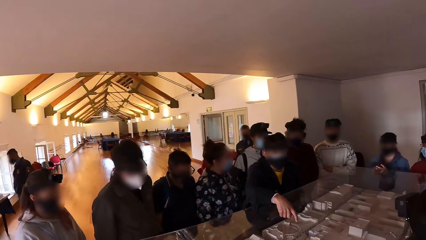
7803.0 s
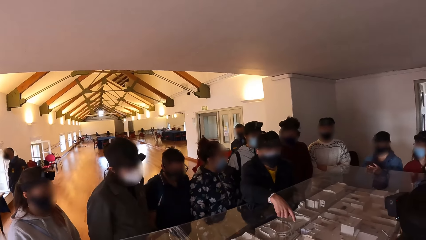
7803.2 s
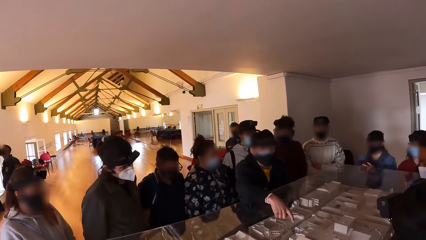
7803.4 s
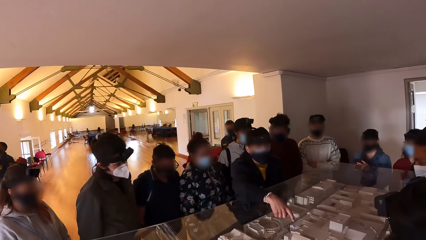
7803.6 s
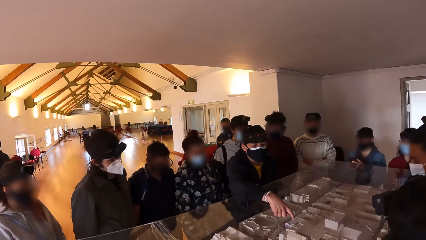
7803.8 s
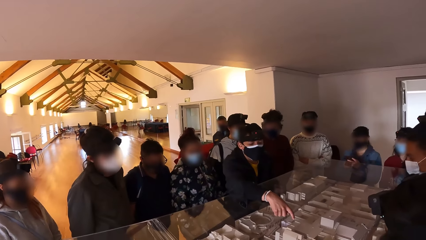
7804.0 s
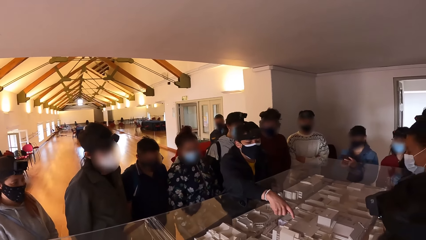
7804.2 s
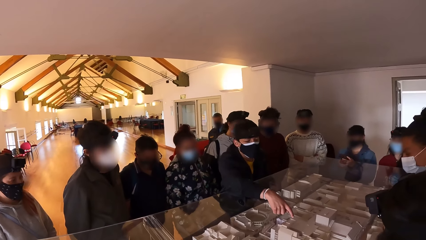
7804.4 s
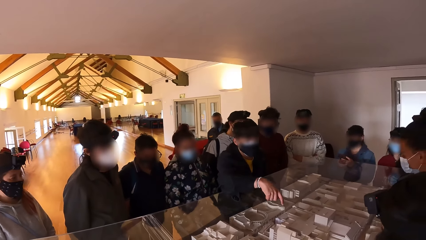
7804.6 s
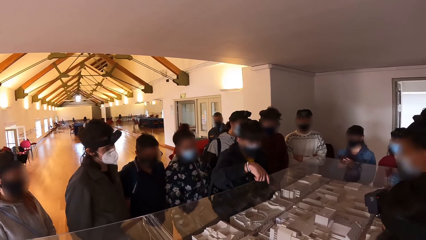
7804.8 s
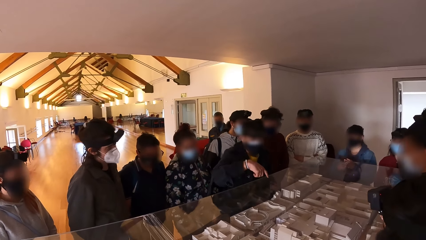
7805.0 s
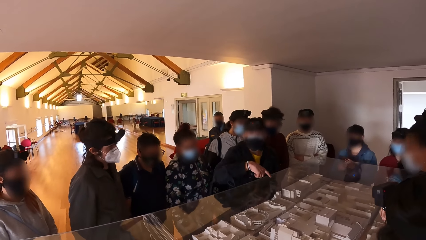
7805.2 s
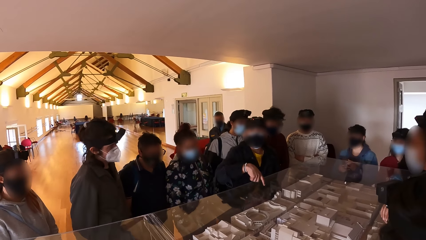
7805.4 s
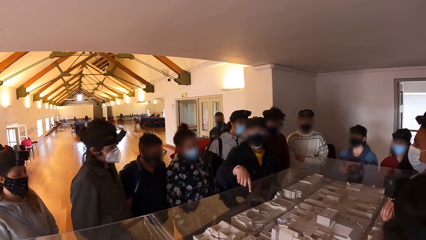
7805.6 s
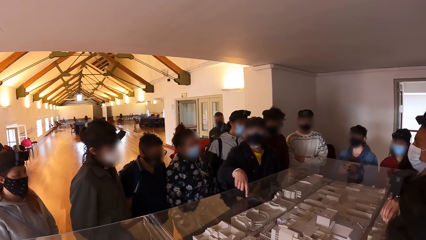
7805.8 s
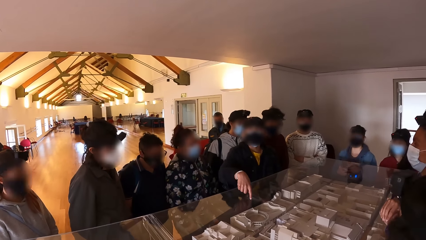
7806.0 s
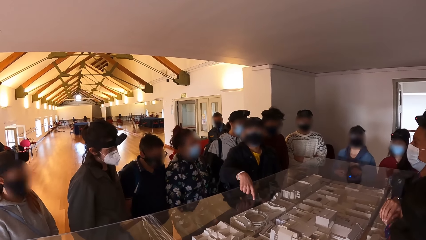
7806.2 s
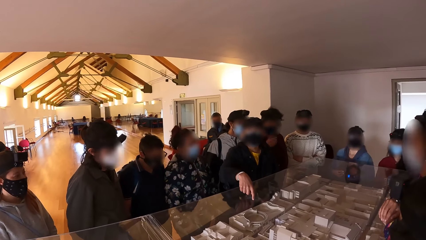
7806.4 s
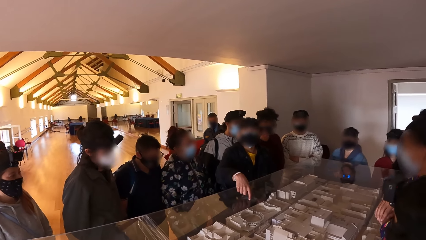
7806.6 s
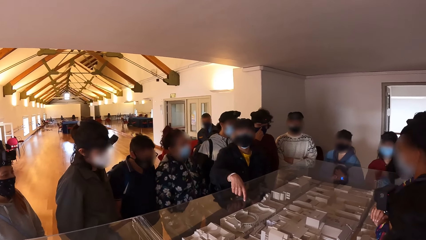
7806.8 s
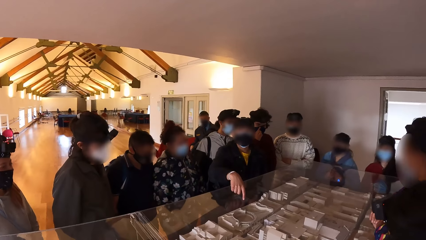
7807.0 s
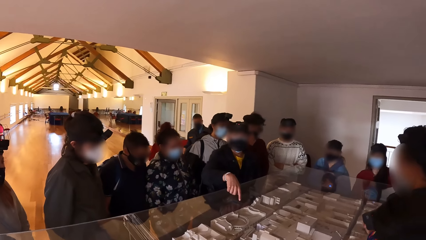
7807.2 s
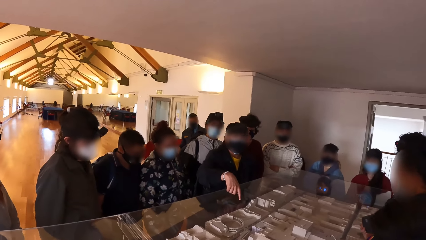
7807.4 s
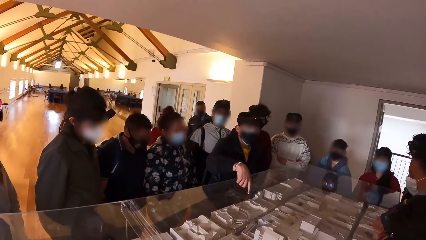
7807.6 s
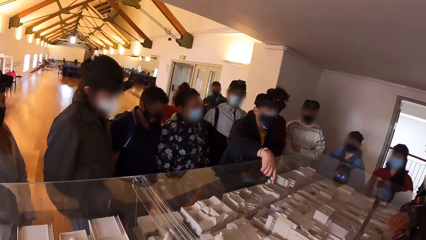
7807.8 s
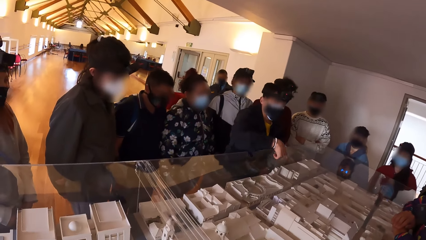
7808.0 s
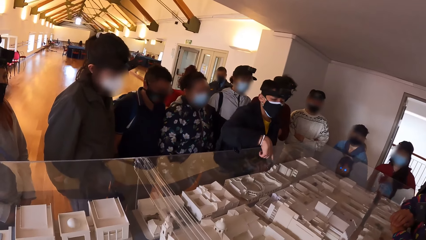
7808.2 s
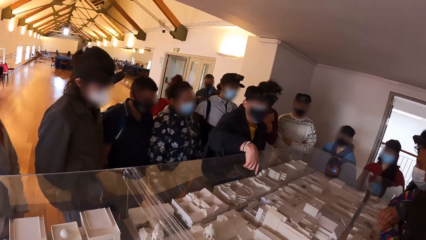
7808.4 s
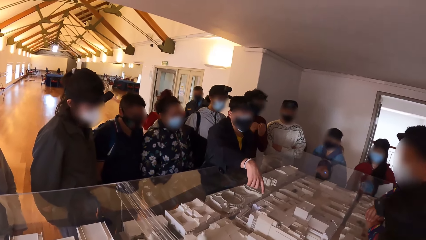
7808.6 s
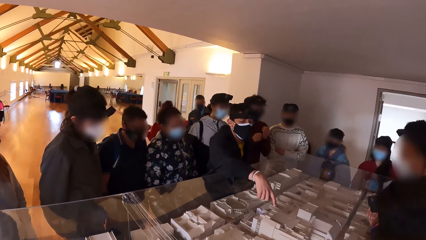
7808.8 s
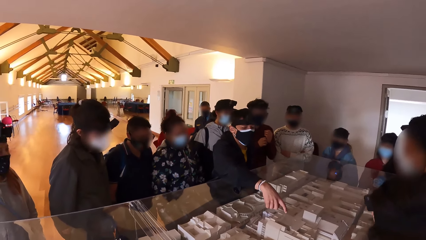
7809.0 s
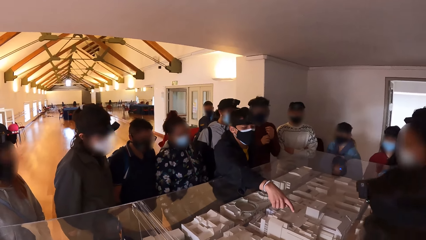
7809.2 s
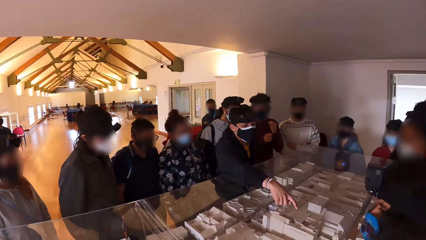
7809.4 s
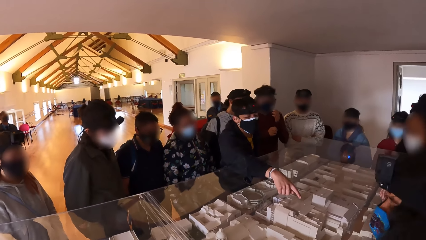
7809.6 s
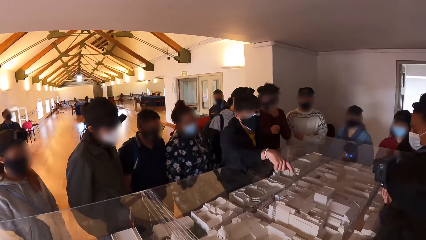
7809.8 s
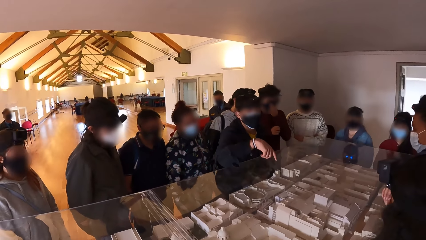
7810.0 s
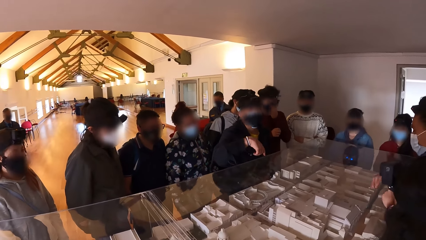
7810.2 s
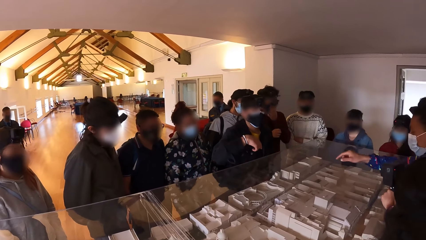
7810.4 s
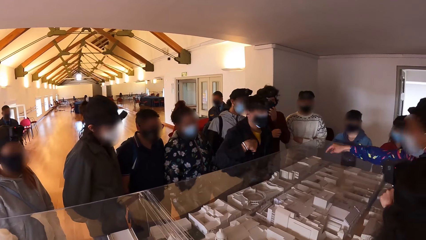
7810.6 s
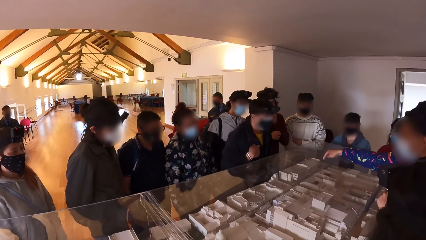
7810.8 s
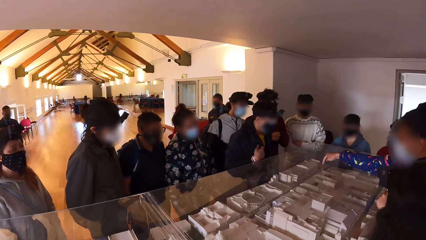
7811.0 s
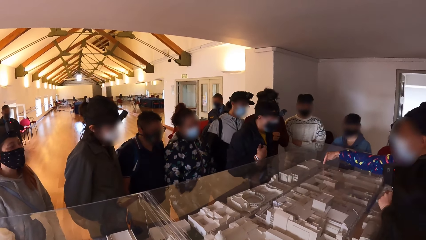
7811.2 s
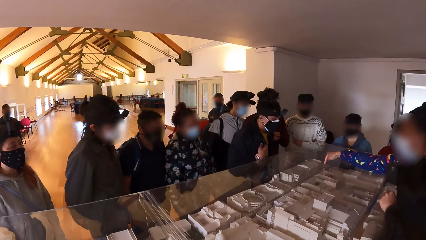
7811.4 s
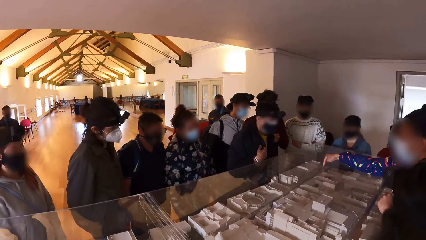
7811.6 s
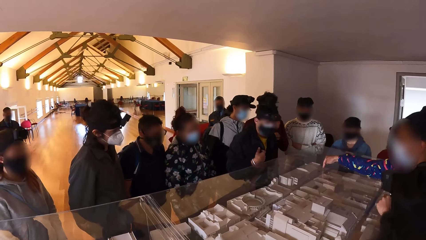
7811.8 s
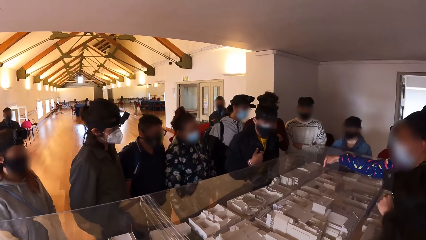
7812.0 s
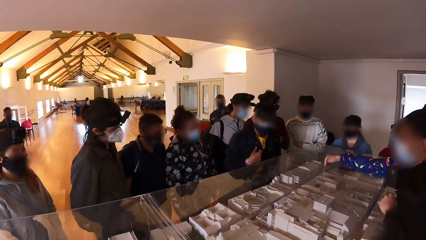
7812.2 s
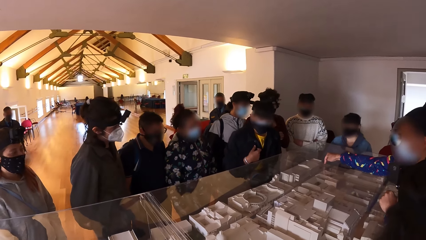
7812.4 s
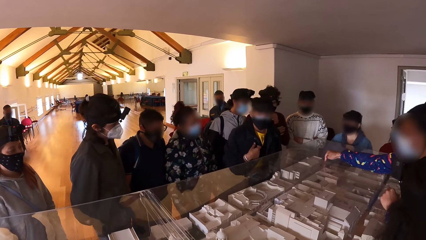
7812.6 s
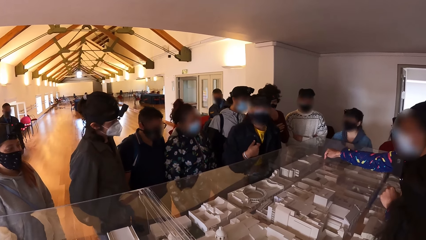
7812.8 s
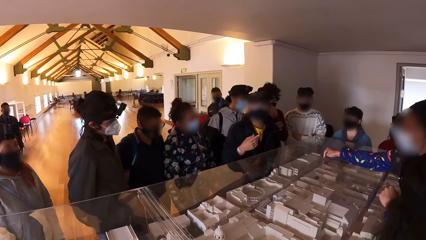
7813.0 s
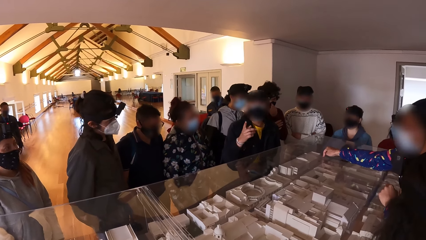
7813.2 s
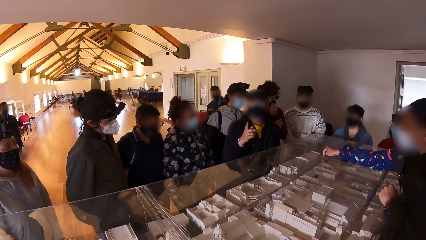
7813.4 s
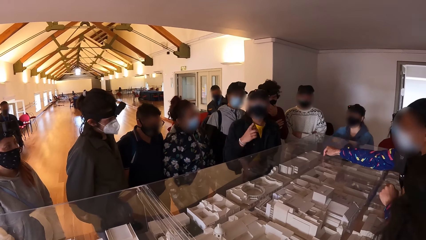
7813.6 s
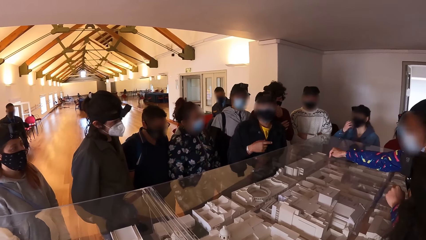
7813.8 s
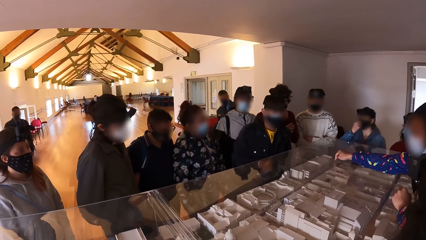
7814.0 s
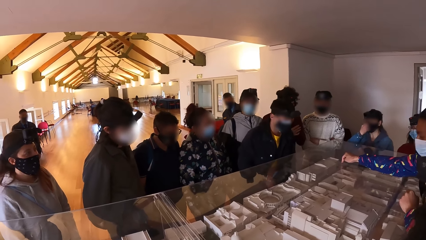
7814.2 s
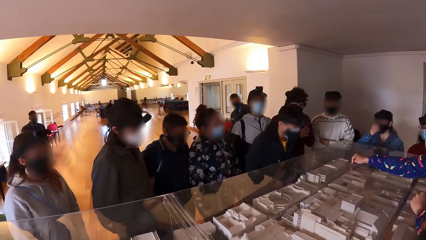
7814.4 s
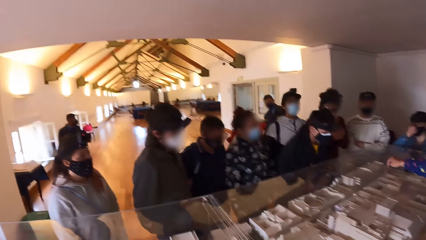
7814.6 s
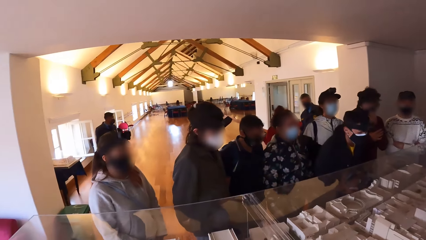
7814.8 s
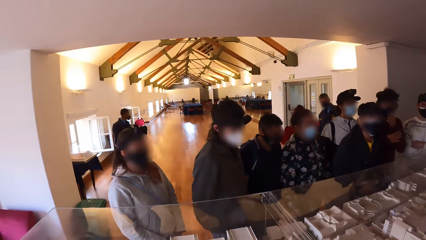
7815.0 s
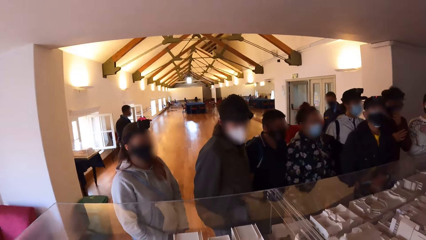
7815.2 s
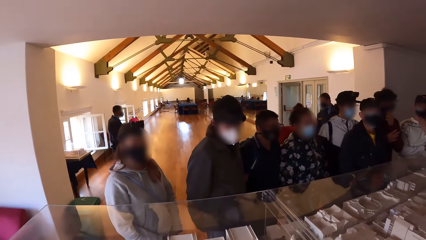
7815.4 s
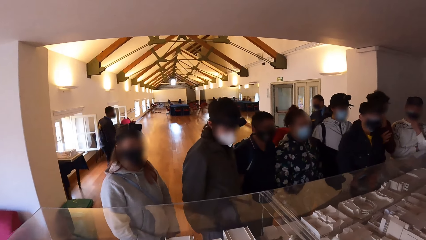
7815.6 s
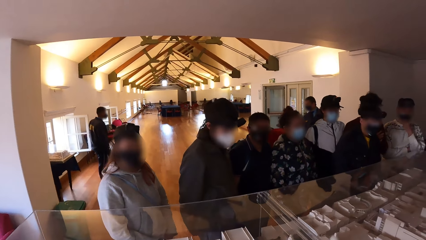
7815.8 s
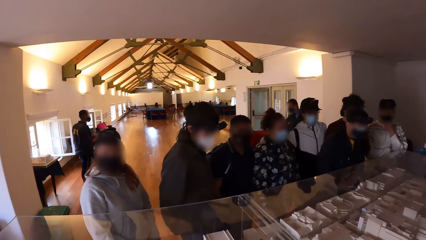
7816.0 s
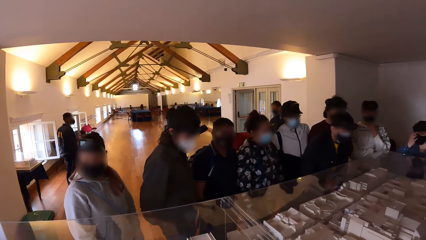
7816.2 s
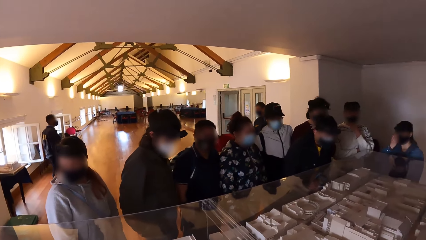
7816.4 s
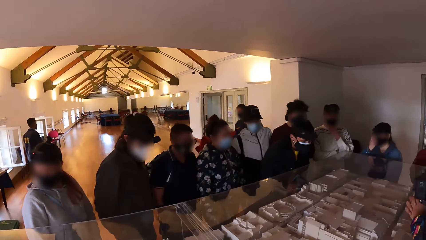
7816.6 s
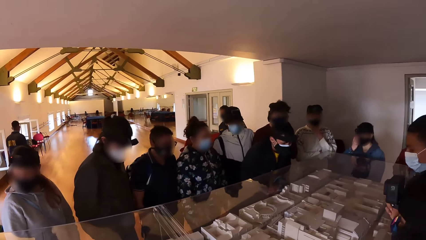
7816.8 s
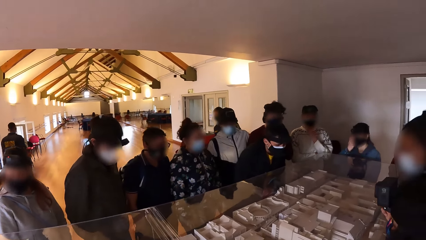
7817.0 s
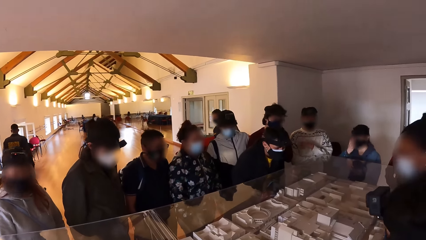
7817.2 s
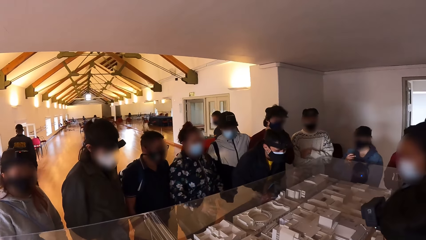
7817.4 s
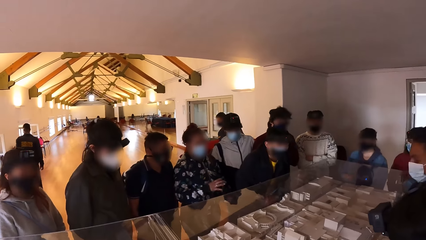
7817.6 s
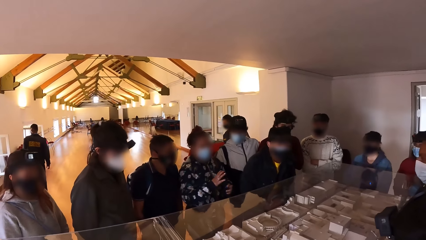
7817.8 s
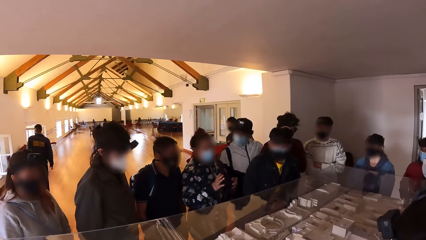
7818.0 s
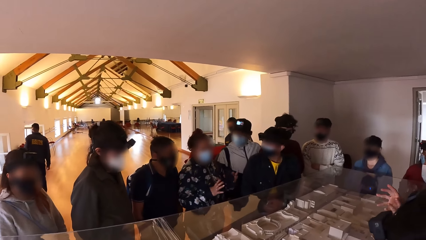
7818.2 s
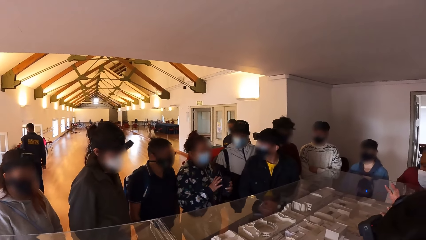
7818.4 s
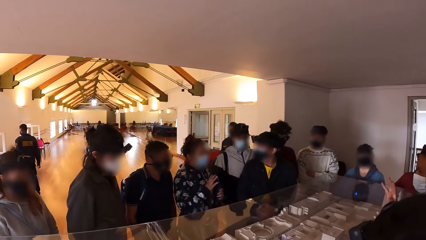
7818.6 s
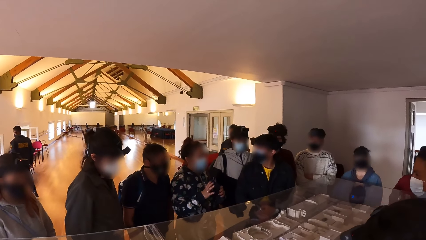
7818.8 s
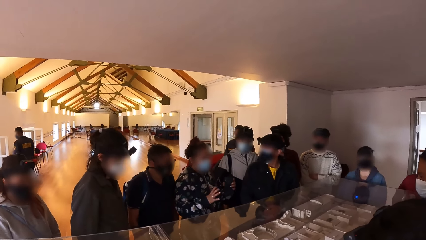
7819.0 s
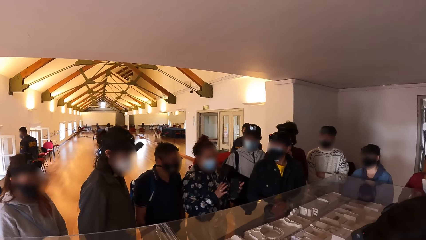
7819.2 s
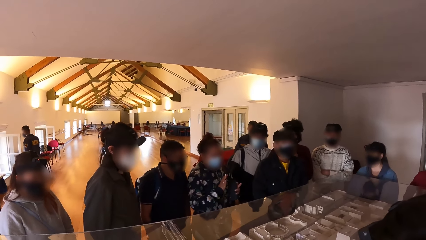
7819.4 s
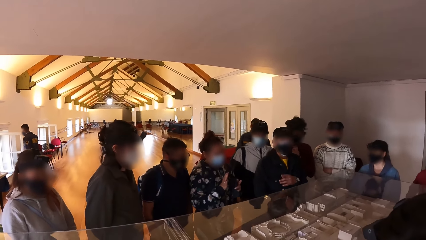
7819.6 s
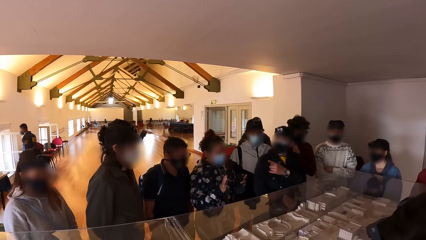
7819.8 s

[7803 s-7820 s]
The camera wearer looks right. They look at the models on the table. They look forward. They look right.
